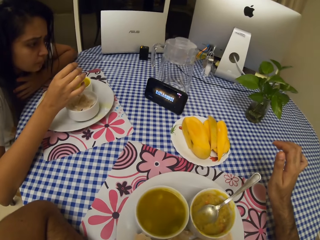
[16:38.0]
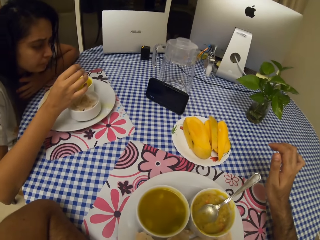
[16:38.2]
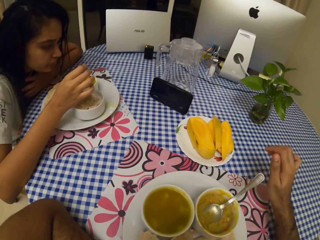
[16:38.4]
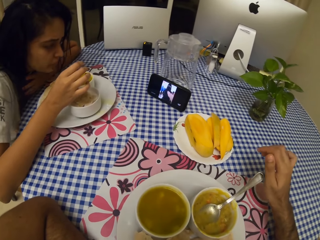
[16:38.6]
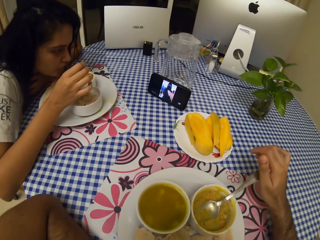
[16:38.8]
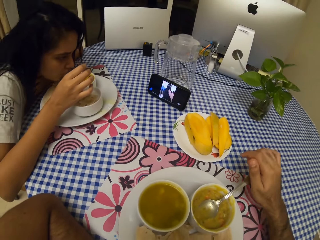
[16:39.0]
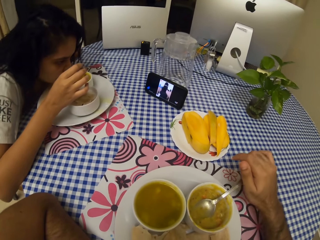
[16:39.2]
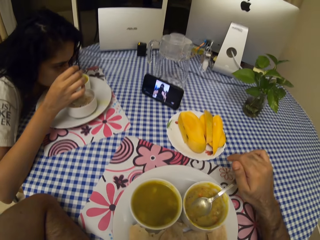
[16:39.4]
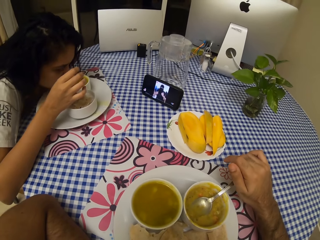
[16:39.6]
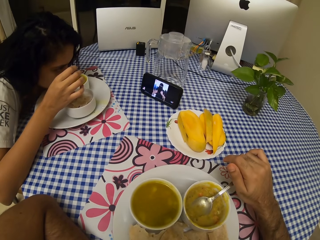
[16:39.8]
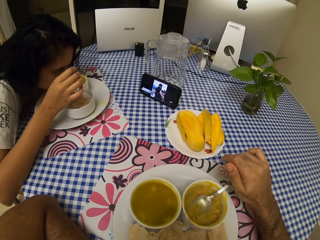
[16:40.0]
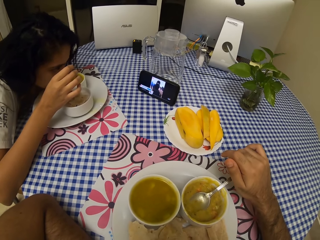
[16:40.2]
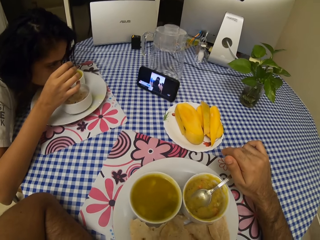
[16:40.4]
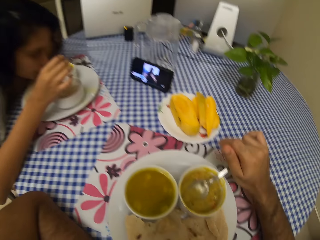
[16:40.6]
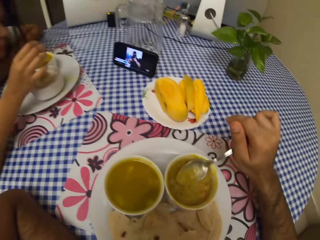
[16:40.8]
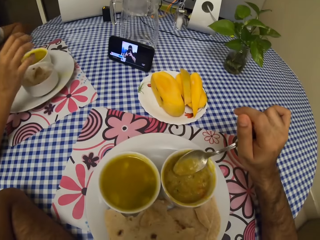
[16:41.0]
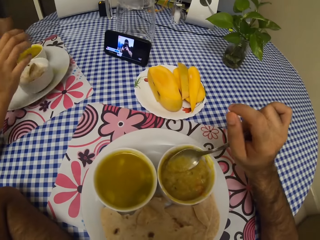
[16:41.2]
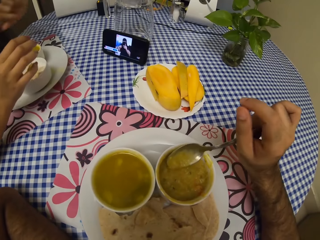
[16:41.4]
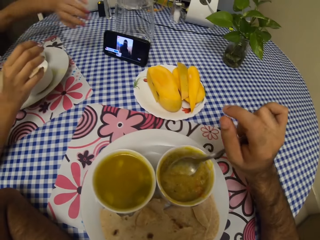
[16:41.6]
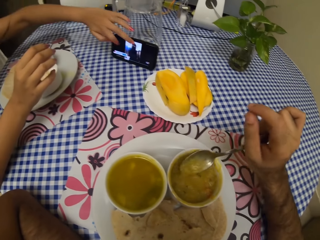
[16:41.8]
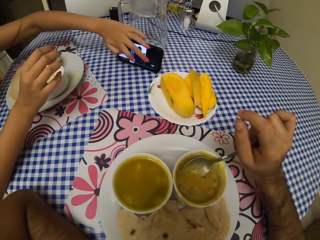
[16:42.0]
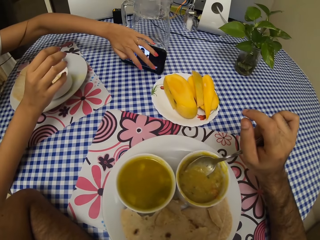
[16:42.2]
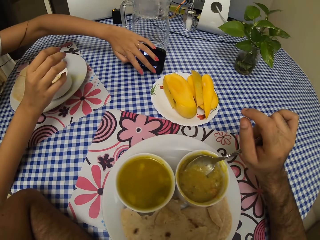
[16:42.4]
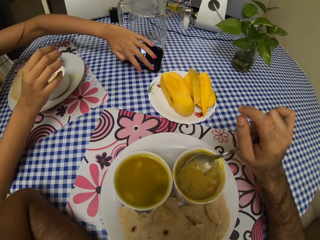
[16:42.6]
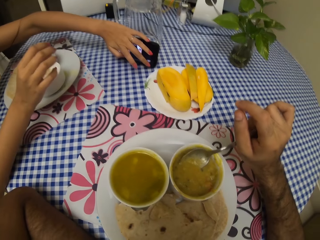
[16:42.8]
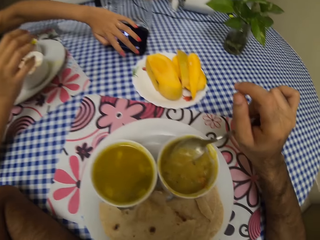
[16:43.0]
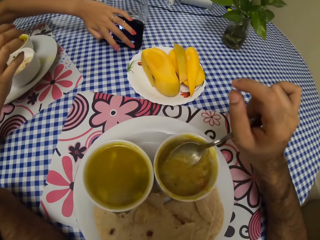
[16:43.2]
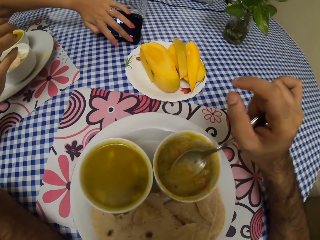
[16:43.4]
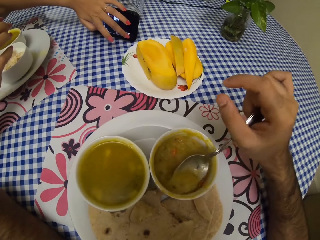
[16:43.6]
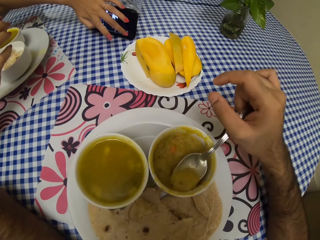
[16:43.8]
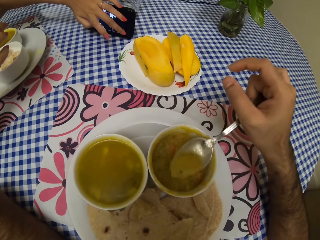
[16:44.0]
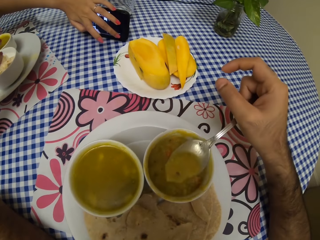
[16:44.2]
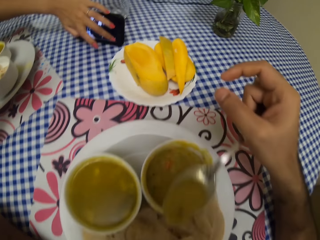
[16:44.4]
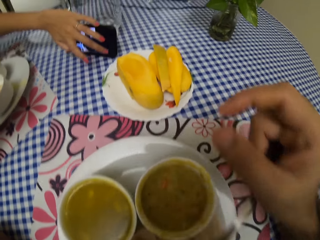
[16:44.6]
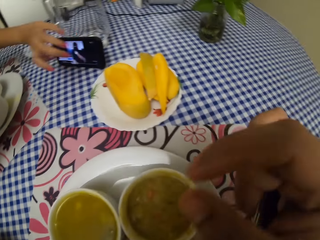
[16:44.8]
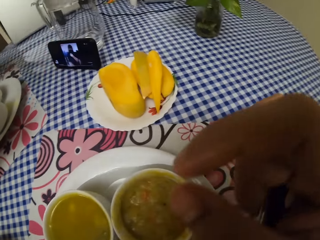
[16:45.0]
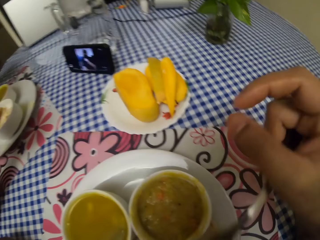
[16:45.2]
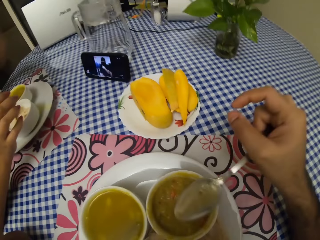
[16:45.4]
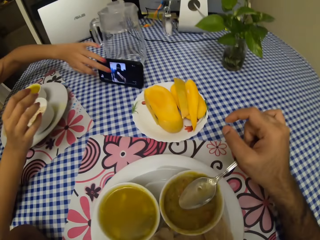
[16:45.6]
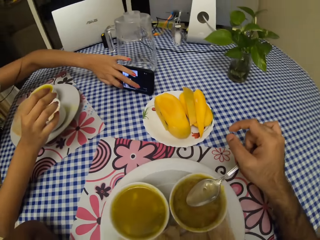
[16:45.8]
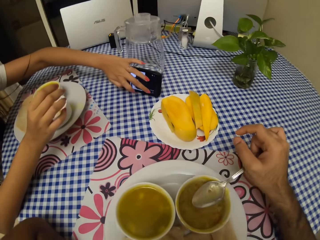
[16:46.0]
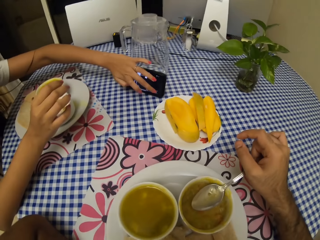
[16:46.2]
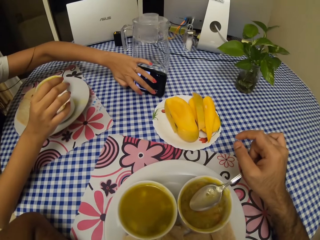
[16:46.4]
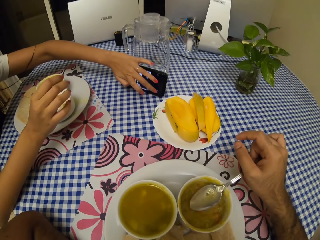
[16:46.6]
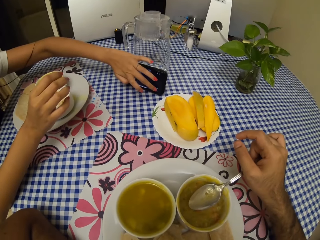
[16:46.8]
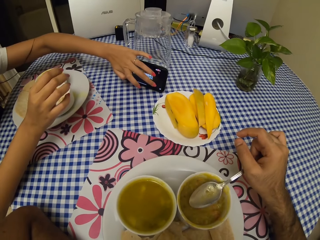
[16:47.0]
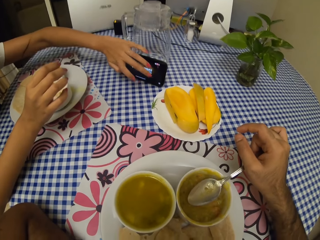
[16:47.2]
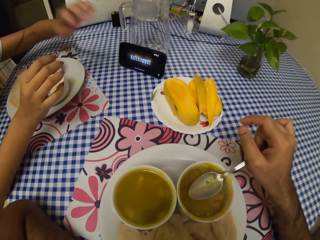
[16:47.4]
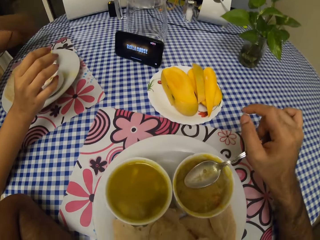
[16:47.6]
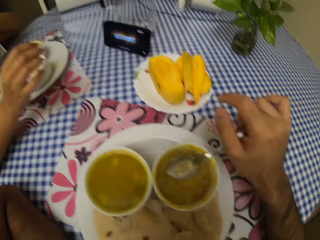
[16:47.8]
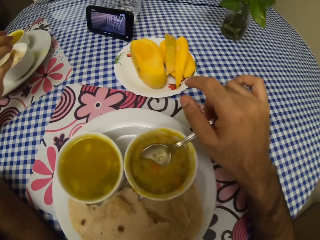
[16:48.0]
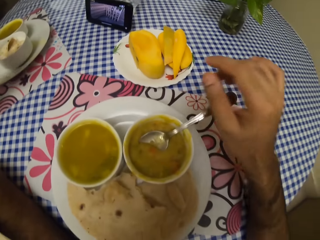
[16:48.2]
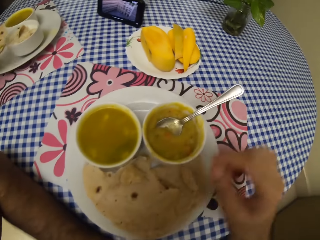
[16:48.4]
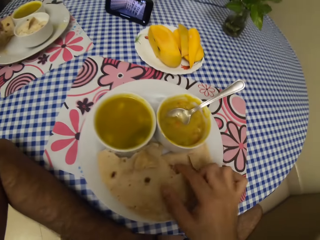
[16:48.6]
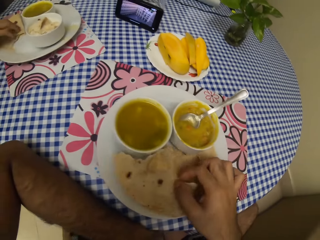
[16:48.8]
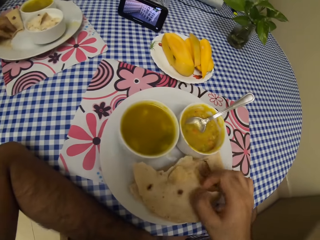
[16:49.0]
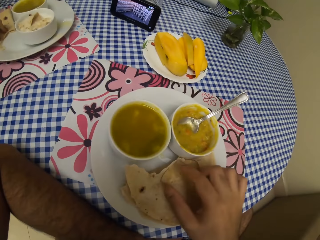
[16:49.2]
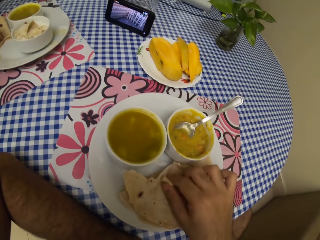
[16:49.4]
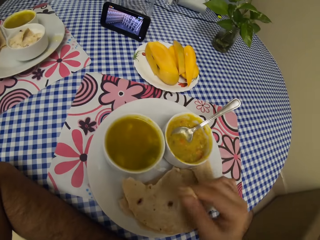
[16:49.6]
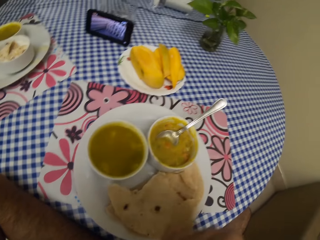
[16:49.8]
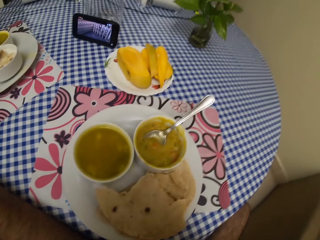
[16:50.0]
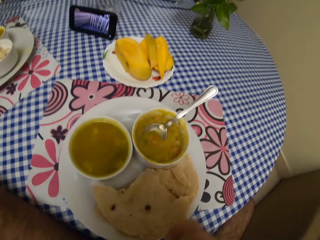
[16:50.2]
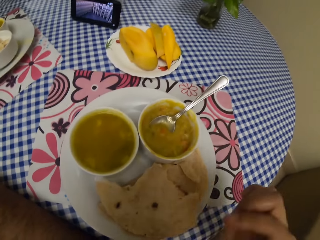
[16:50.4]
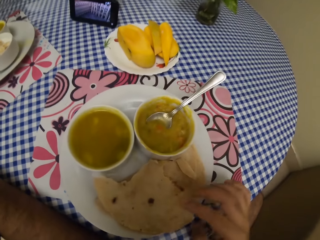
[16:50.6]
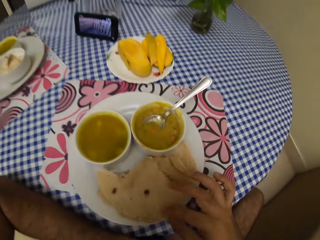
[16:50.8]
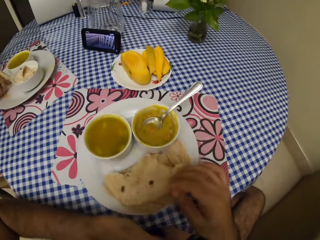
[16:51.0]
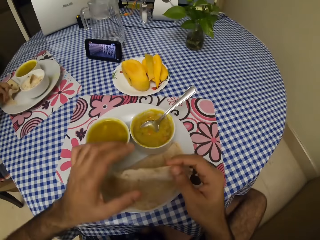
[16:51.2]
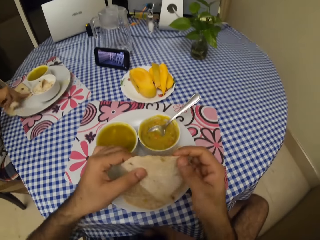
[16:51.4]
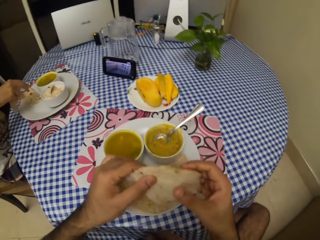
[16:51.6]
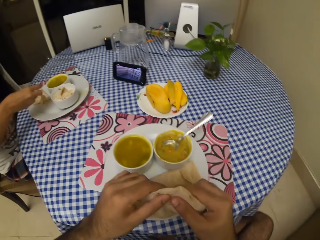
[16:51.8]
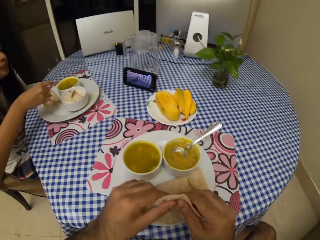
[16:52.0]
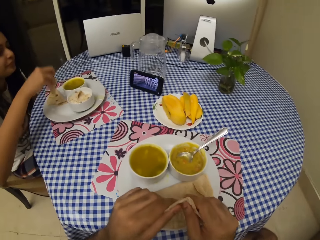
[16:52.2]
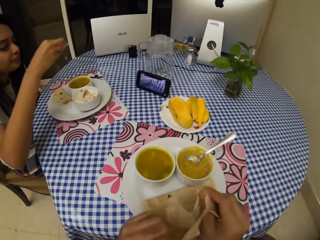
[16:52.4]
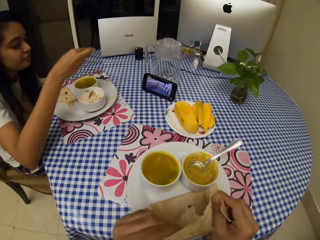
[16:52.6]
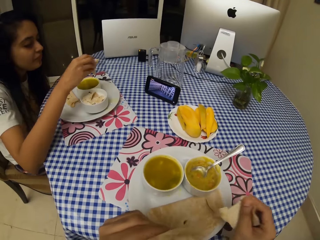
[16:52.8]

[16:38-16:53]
The camera wearer scoops food. They eat the food with a spoon. They put the spoon in the bowl. They pick up the flatbread from the plate. They eat the flatbread. They pick up the flatbread from the plate. They cut the flatbread.

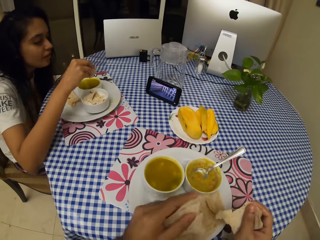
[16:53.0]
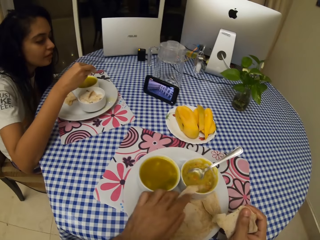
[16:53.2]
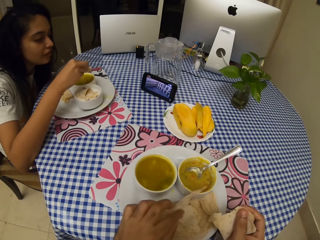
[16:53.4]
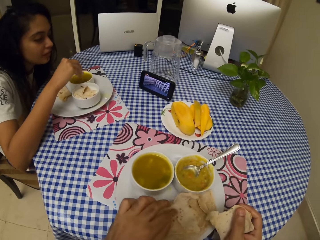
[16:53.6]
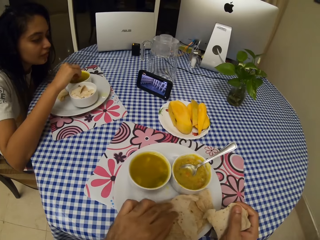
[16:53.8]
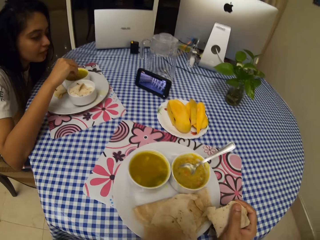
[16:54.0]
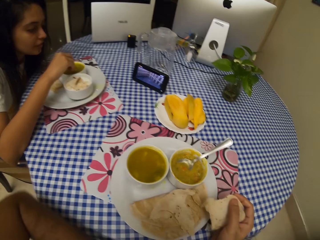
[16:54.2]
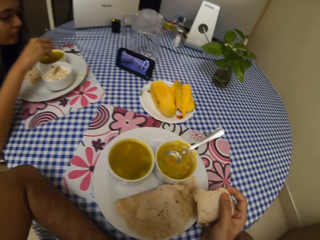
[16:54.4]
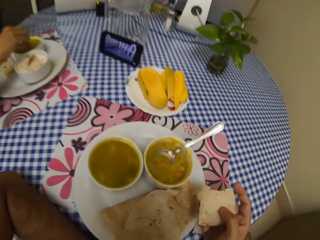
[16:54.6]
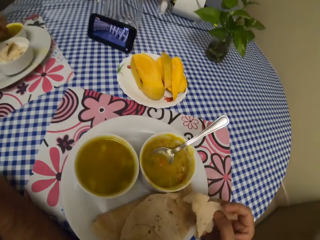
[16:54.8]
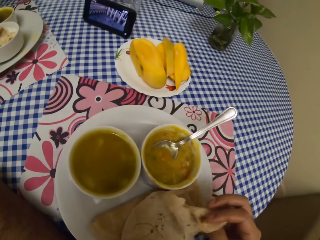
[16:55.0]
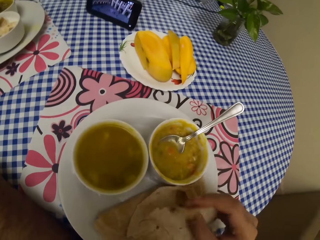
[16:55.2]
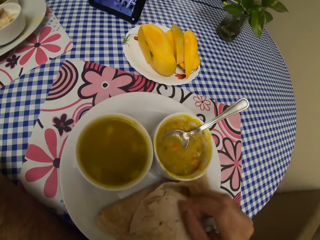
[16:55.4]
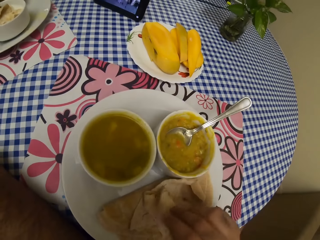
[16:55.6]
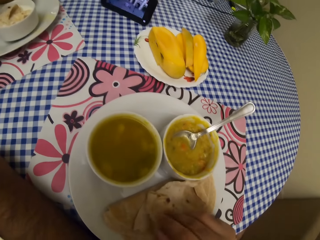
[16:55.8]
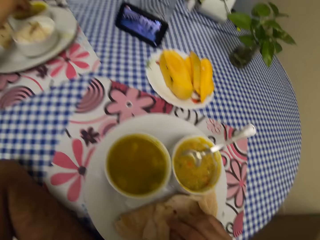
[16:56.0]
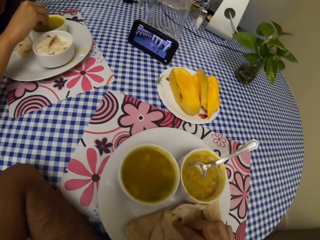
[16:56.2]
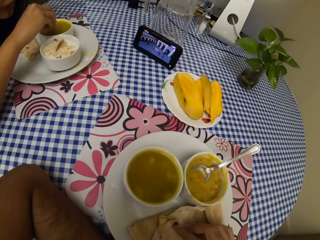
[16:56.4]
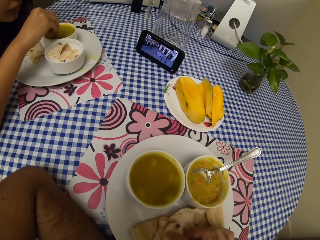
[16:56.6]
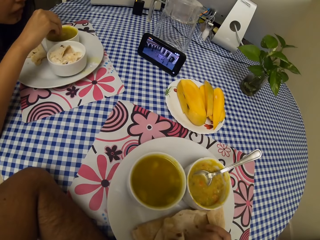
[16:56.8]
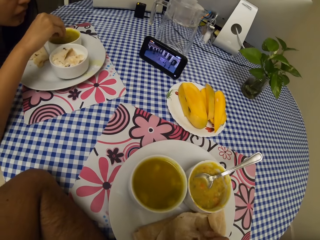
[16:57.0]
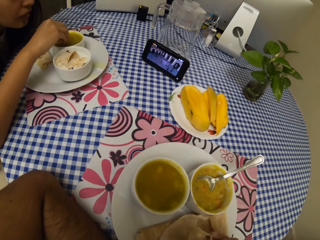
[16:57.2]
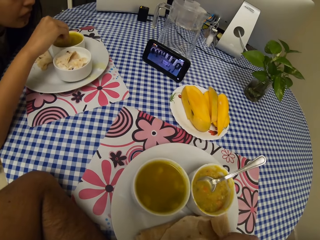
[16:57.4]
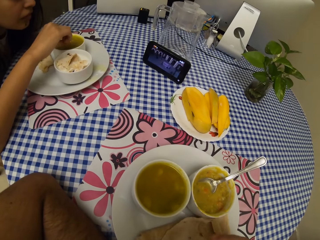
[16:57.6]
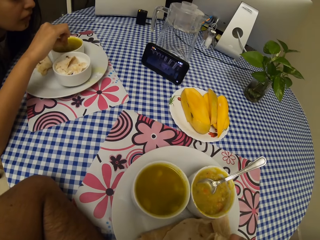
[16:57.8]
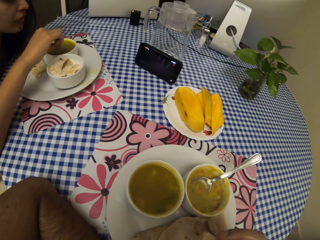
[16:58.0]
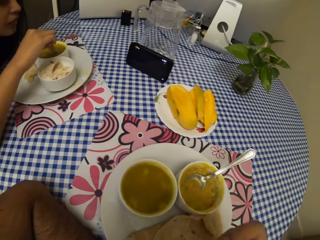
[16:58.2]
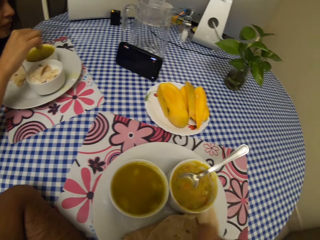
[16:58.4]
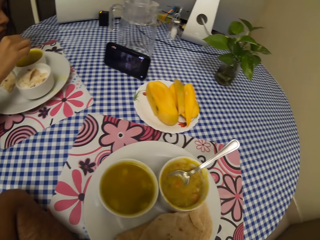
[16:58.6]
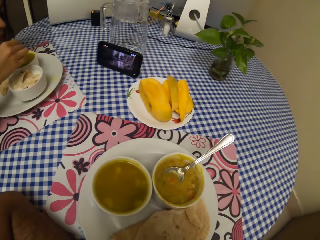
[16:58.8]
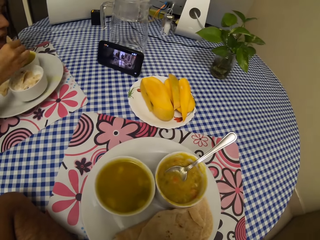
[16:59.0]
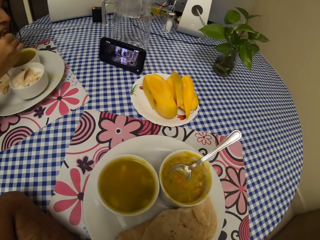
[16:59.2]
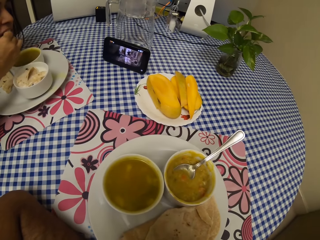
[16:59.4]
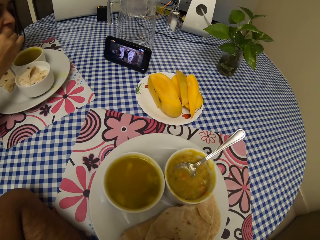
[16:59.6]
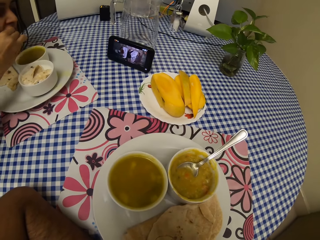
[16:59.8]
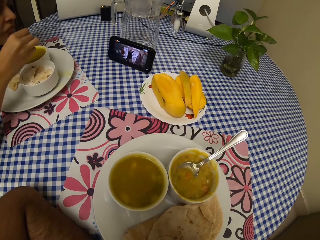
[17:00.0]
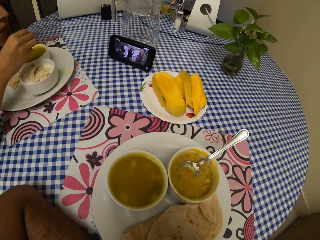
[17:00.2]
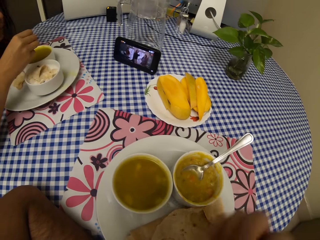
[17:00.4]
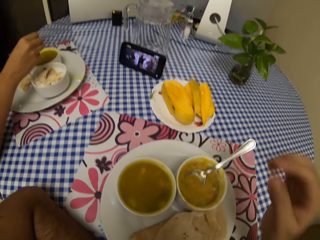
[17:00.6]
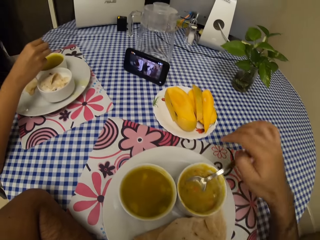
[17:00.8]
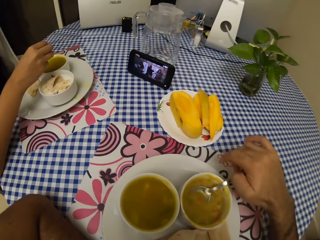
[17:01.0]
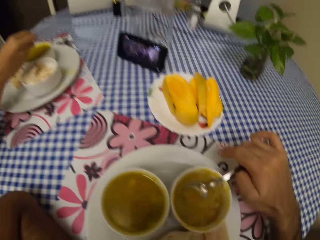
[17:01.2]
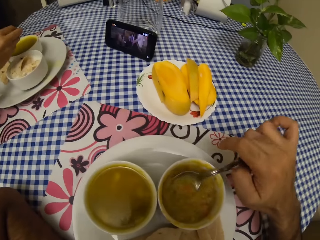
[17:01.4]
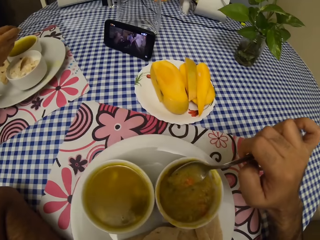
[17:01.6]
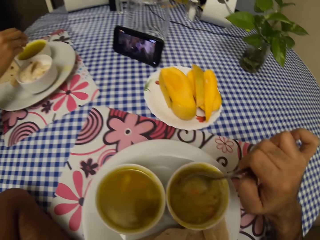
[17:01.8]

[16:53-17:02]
The camera wearer places the roti on the plate. They pick up a spoon.
